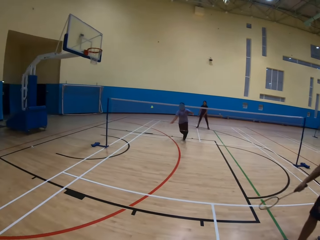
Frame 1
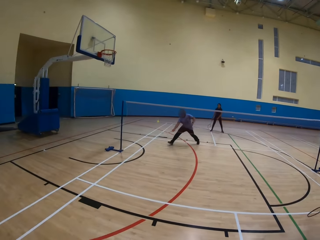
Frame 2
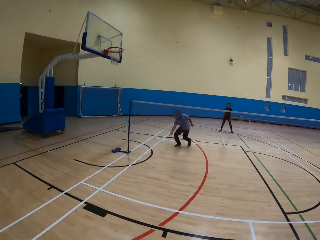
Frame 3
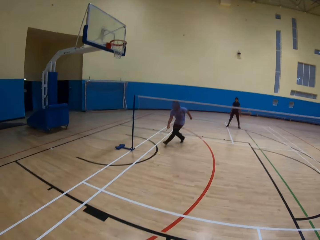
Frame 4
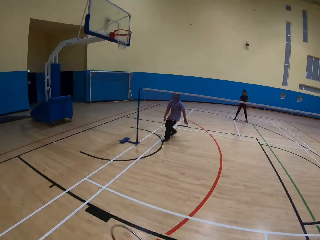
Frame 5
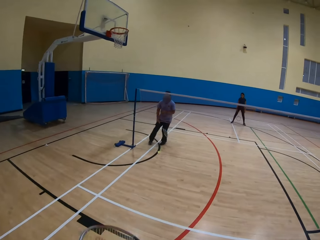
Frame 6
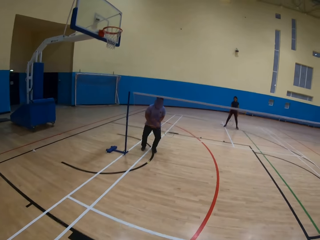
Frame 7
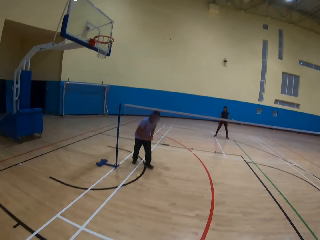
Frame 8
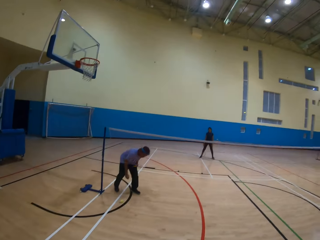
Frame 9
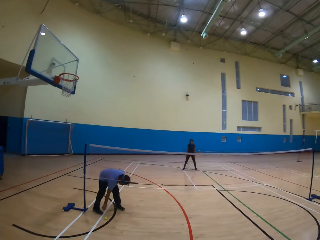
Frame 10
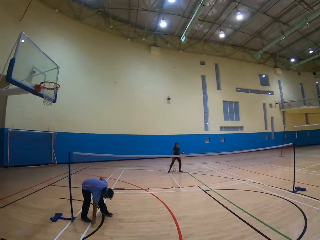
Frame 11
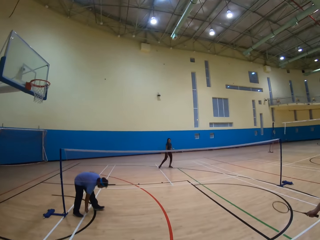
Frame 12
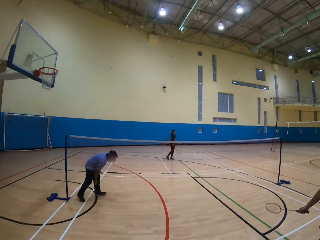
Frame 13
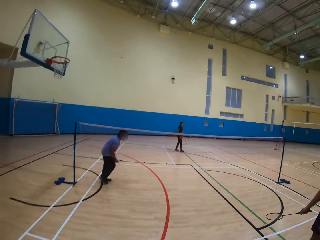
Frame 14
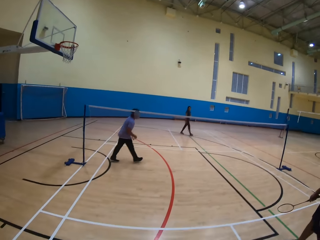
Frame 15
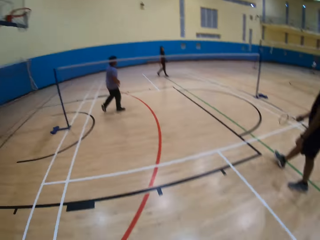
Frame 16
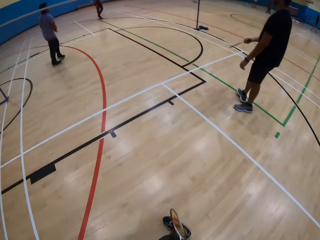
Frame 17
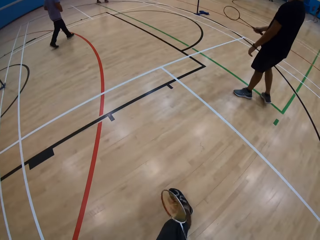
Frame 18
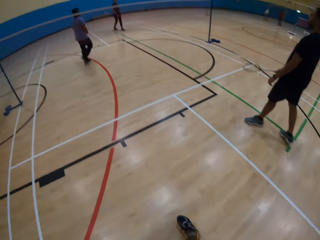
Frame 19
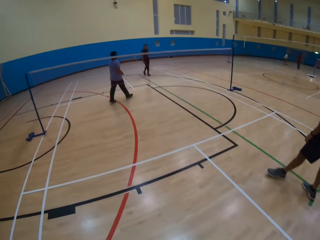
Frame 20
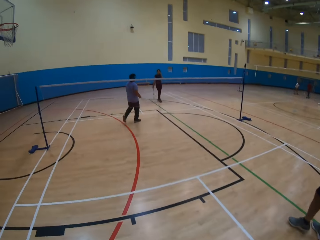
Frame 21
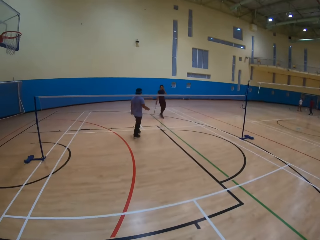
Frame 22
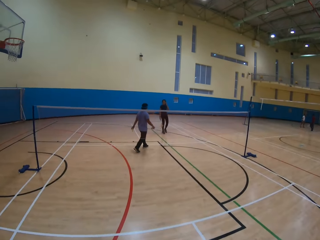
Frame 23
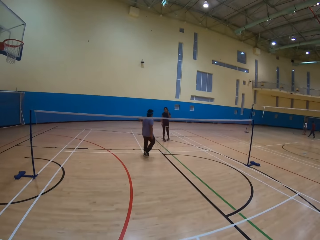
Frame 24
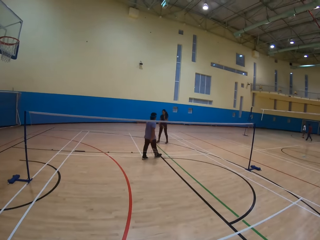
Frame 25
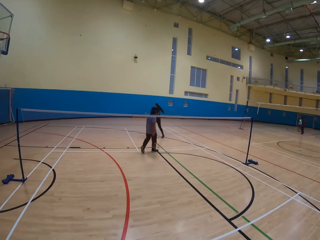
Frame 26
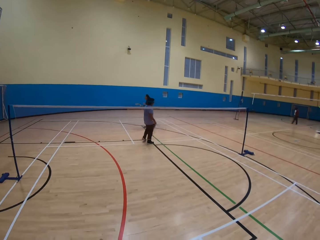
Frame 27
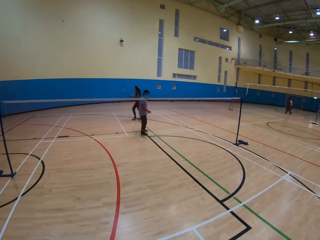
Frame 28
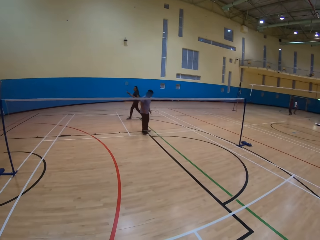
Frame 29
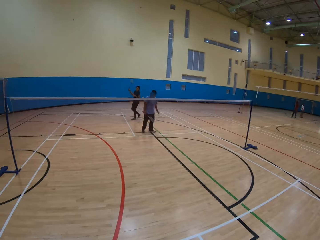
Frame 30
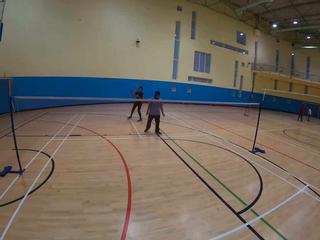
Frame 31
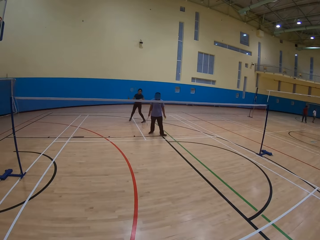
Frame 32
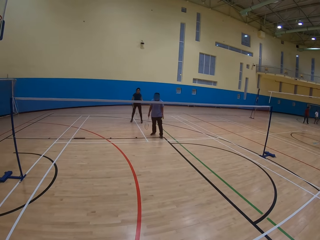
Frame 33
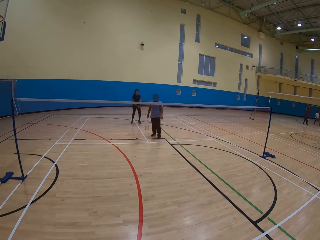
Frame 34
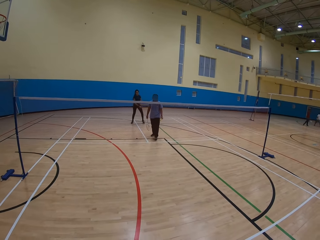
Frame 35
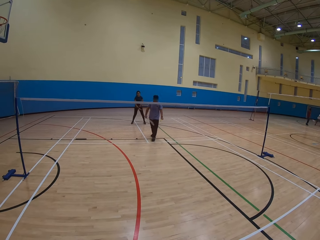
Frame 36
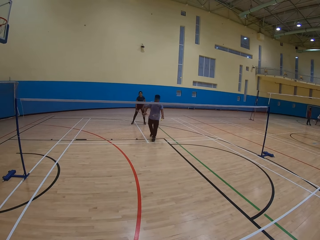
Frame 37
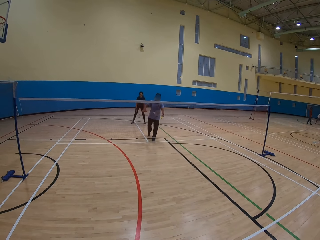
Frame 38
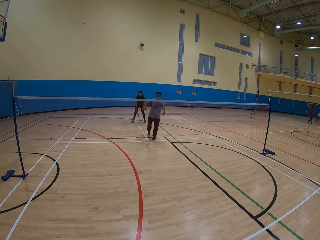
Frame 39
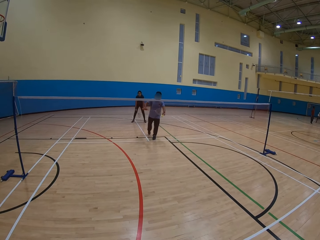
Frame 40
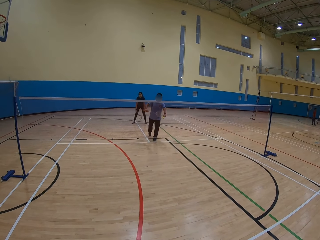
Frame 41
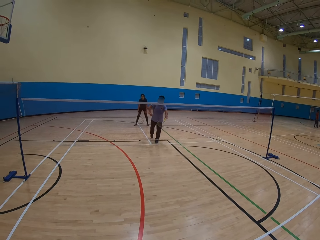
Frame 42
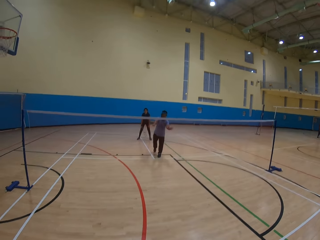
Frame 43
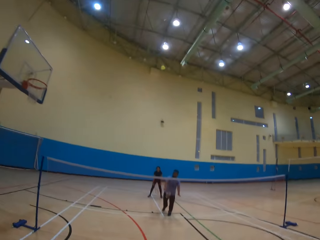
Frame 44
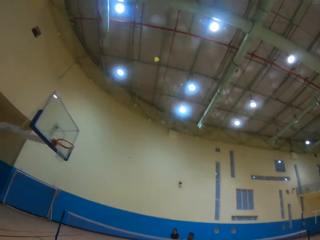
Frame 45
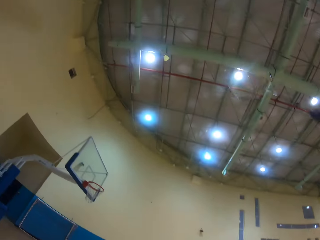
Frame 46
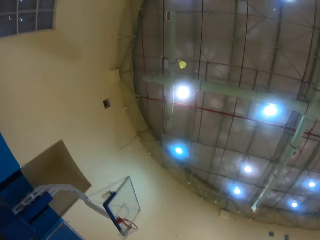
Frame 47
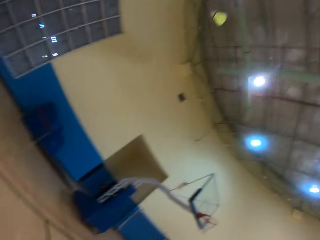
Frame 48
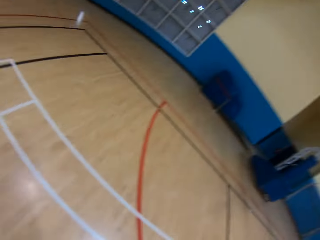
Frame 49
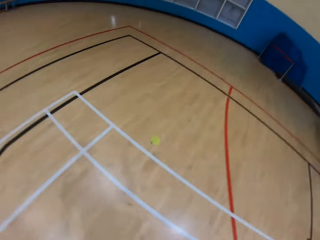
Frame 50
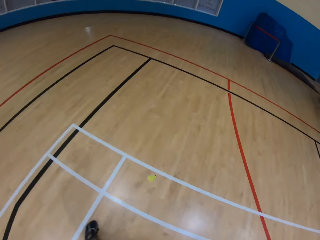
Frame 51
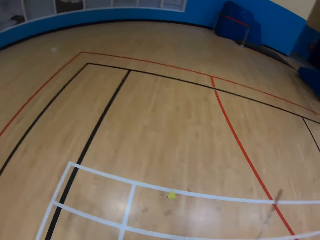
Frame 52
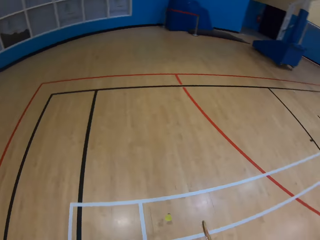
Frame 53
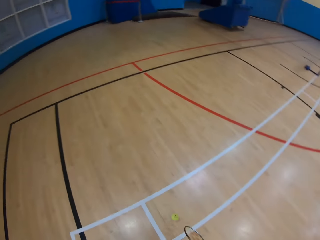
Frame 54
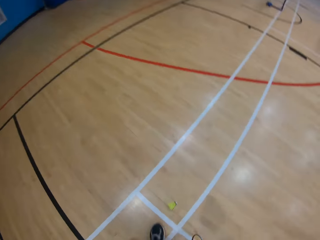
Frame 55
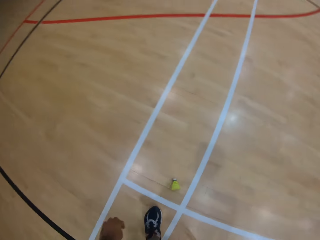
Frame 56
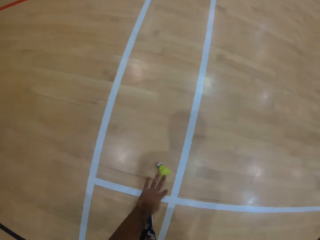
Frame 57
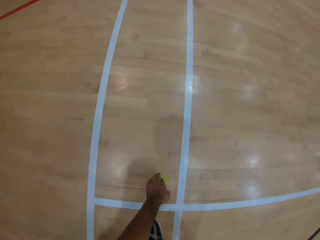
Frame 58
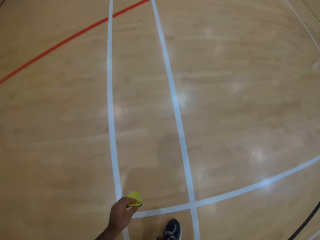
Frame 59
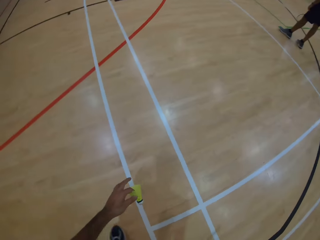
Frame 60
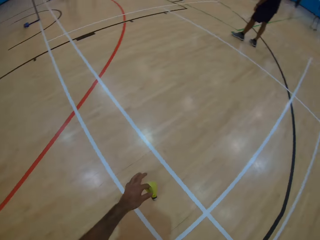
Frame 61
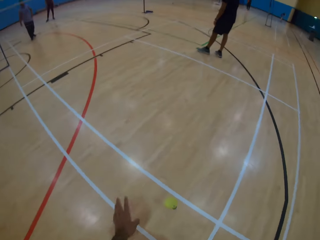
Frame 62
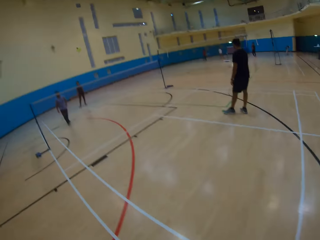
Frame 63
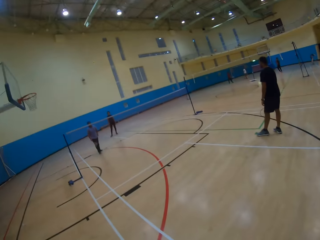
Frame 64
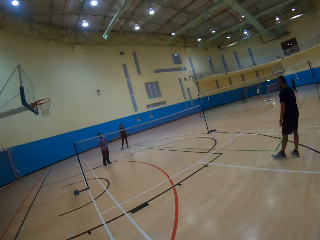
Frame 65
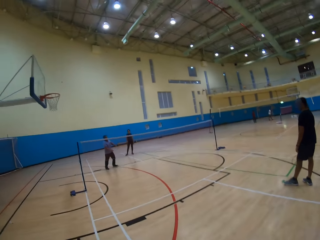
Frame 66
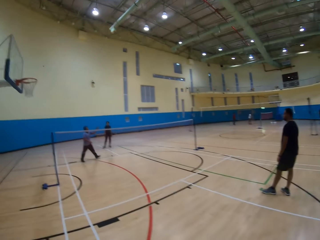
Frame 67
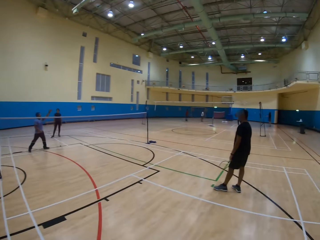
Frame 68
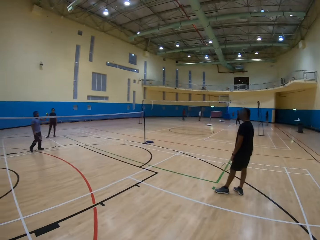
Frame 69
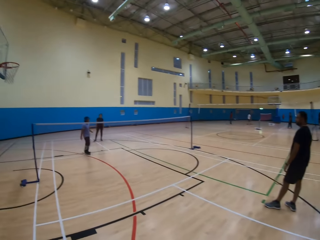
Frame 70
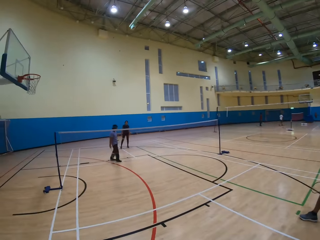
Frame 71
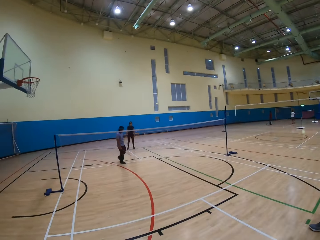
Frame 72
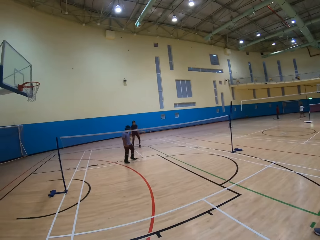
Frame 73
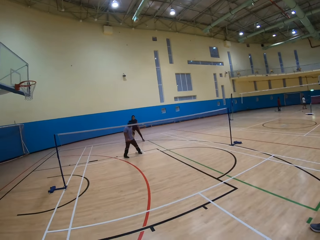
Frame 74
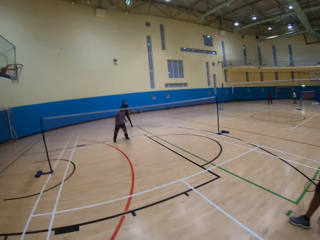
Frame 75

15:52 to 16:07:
A man plays the game. Another man plays the game. The second man picks up the shuttlecock on the ground. The second man moves around. The first man moves around. A woman moves around. The second man hits the shuttlecock. The camera wearer looks around. They hit the shuttlecock. The woman plays the game. The camera wearer looks around. They pick up the shuttlecock on the ground. They play the game. They hit the shuttlecock.

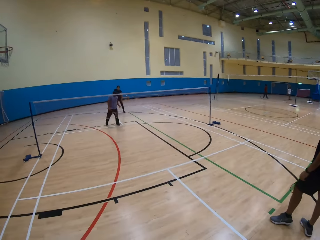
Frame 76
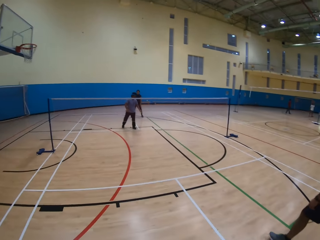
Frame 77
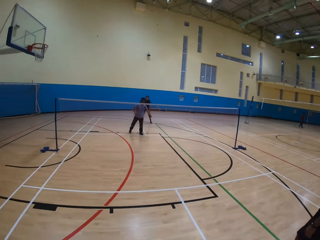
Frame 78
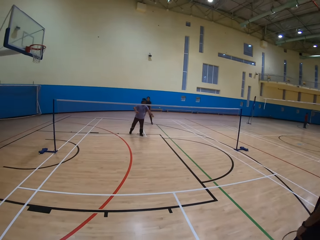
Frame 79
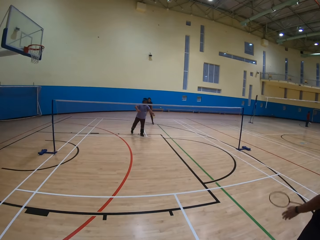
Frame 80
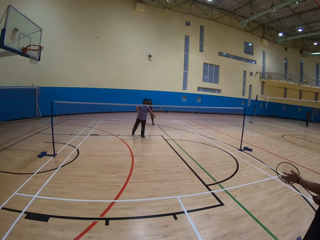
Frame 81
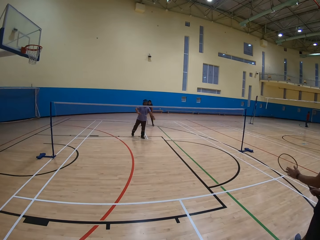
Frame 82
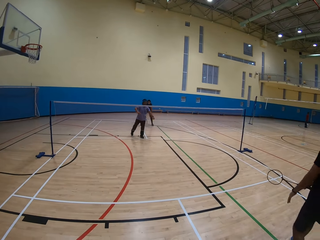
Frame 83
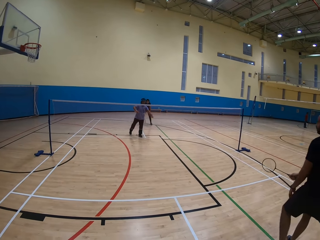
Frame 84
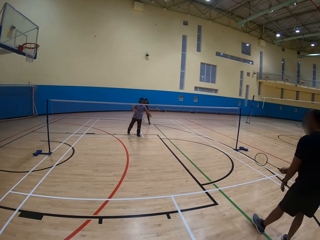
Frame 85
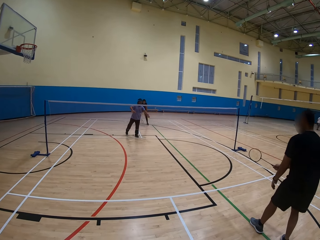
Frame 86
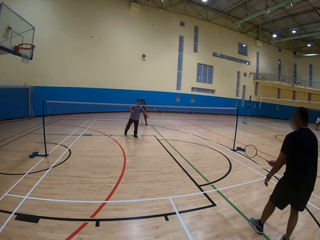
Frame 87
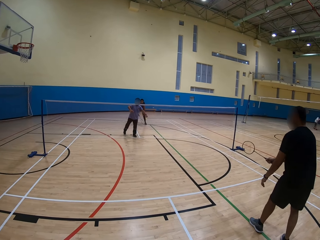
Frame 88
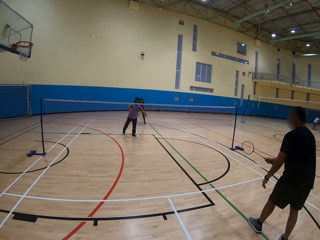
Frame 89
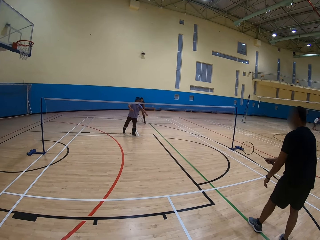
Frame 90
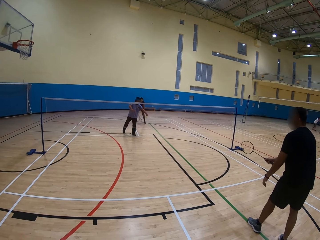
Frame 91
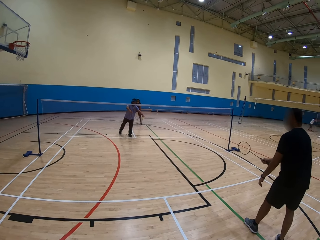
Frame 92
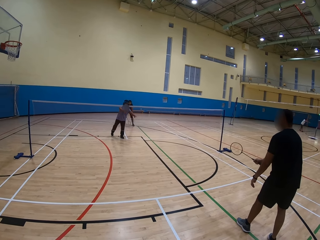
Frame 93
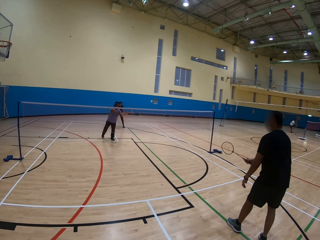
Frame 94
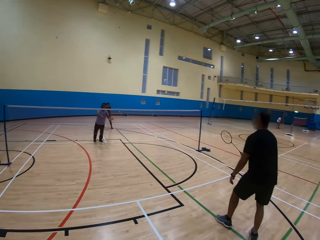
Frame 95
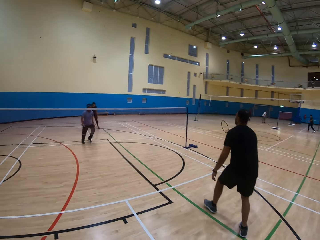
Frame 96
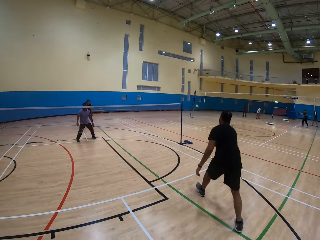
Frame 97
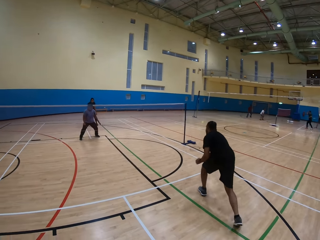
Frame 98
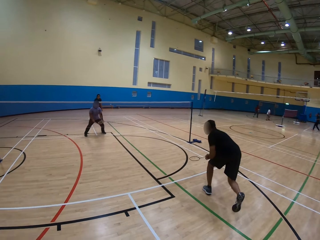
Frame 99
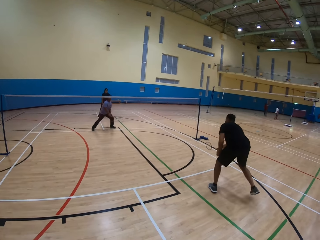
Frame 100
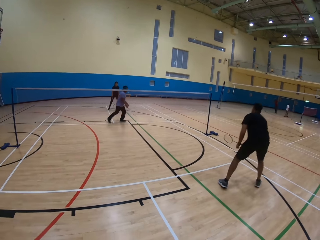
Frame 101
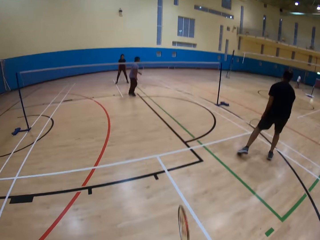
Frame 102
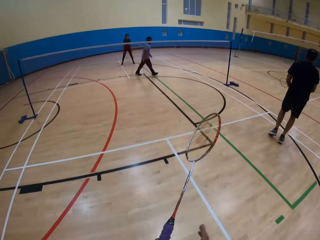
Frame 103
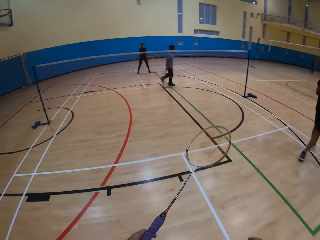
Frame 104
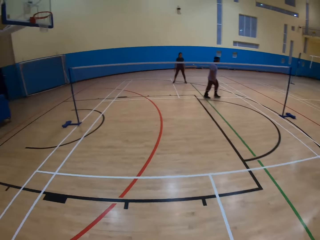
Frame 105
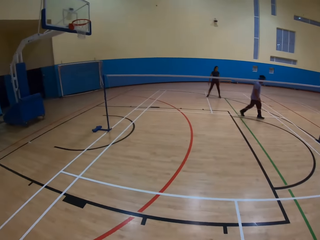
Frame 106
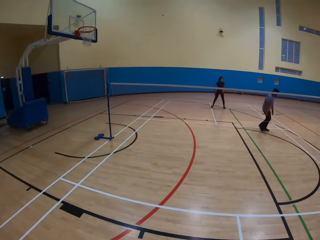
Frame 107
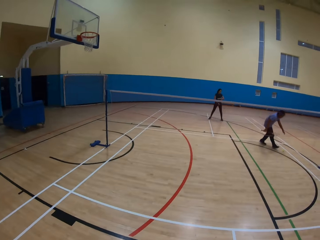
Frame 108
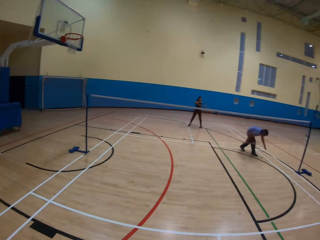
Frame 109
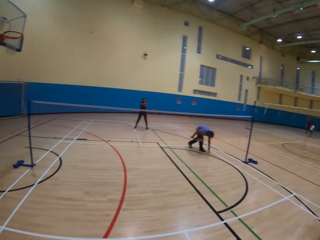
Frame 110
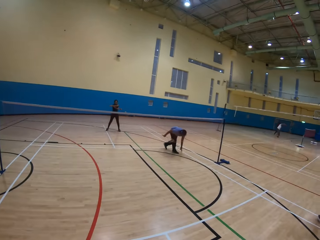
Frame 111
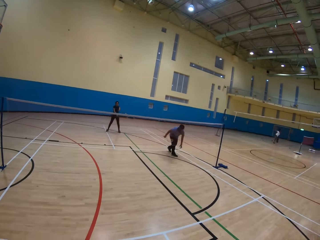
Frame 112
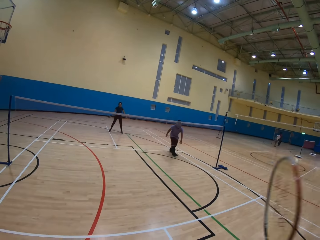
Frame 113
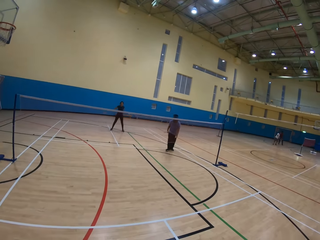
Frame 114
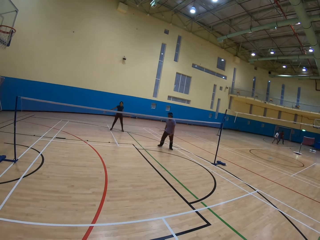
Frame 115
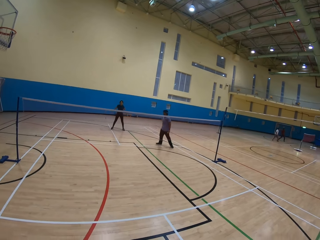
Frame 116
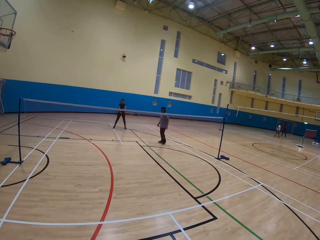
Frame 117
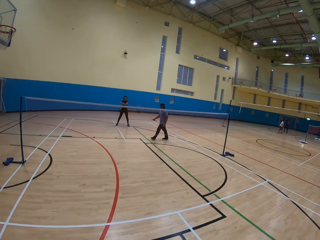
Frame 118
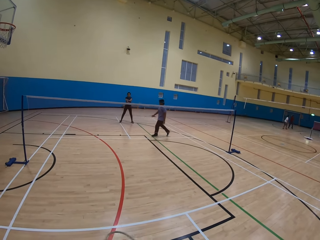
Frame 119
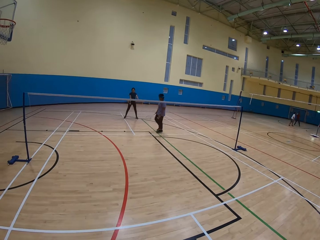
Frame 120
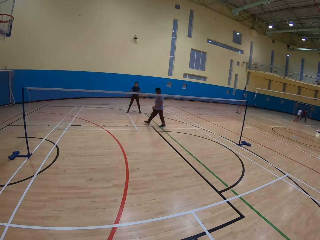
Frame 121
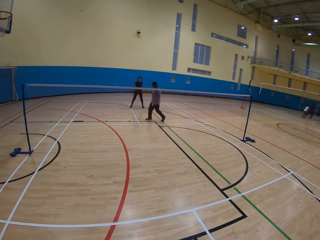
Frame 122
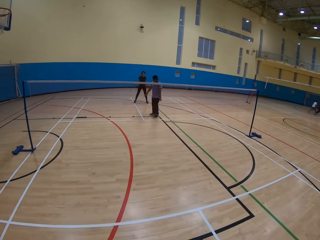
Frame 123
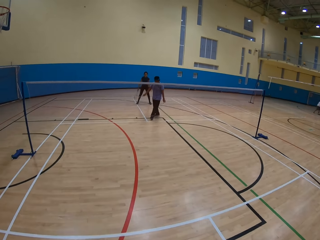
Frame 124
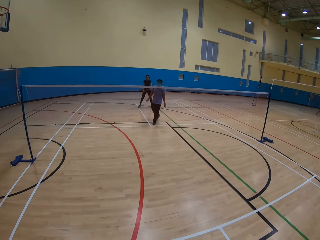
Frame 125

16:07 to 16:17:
A man plays the game. He hits the shuttlecock. Another man moves ahead. The other man hits the shuttlecock. The other man plays the game. The camera wearer does something. The first man picks up the shuttlecock on the ground. The camera wearer does something. The first man moves around.
